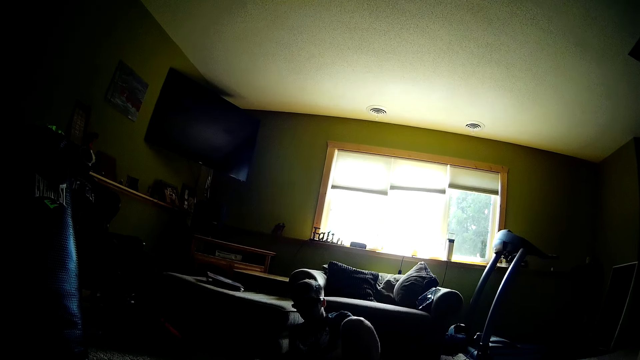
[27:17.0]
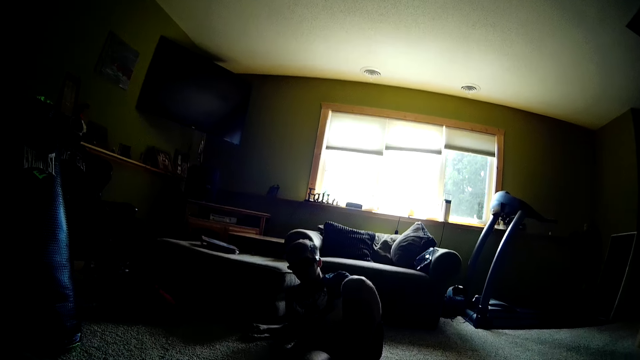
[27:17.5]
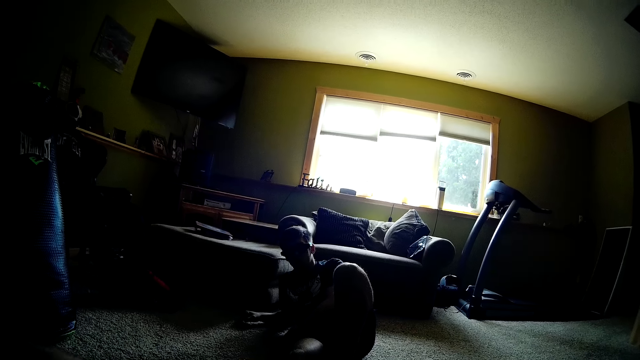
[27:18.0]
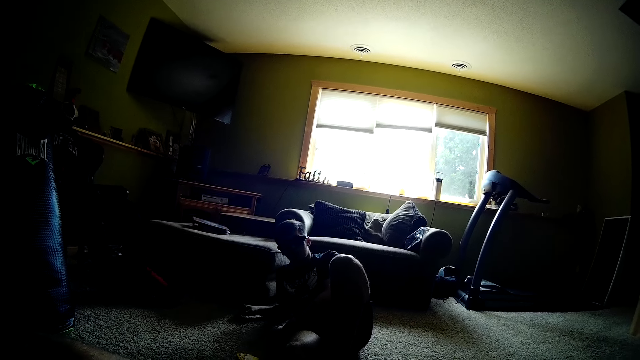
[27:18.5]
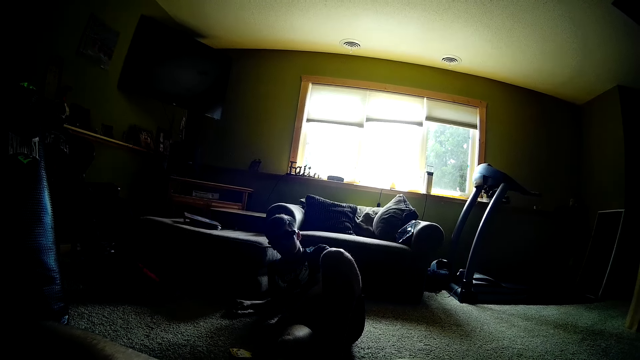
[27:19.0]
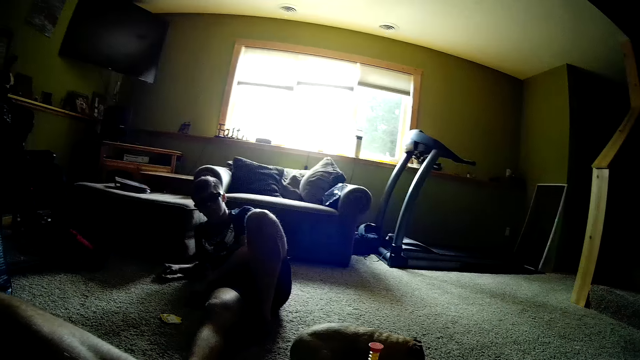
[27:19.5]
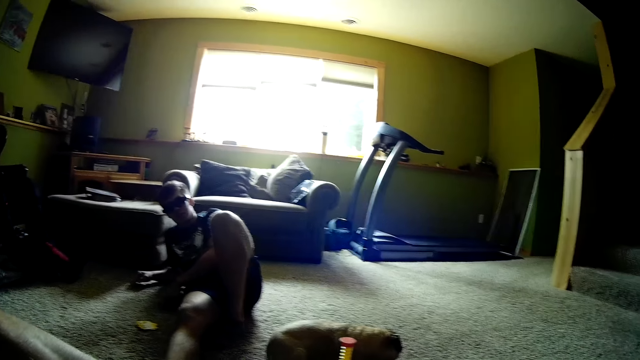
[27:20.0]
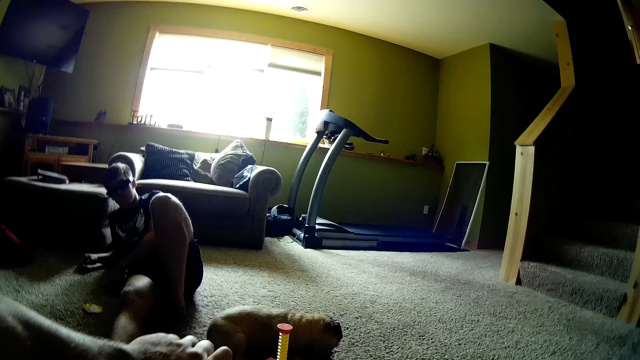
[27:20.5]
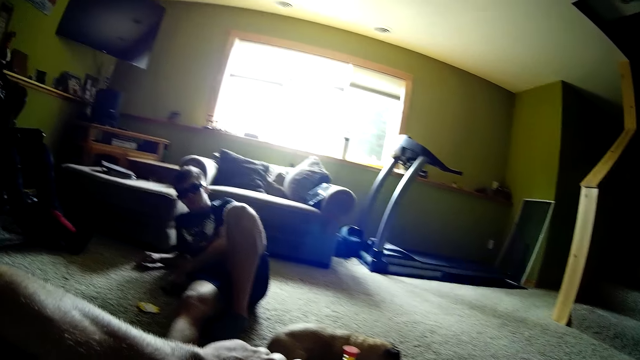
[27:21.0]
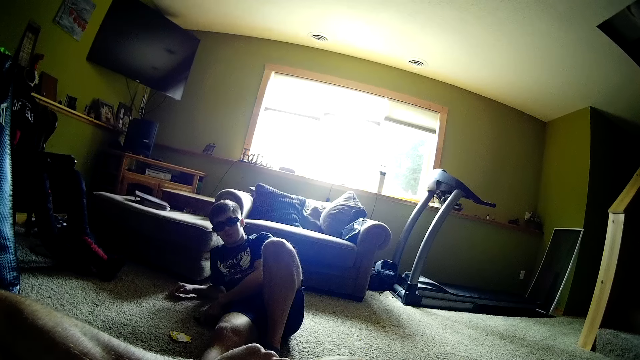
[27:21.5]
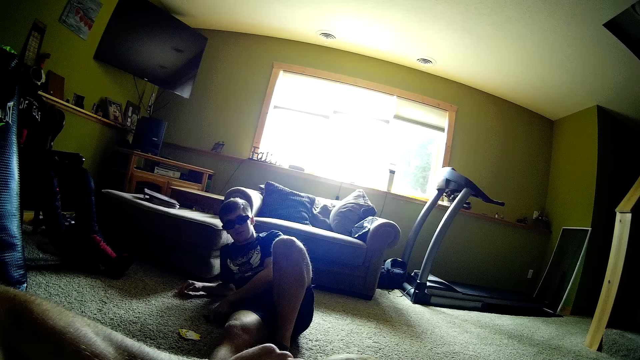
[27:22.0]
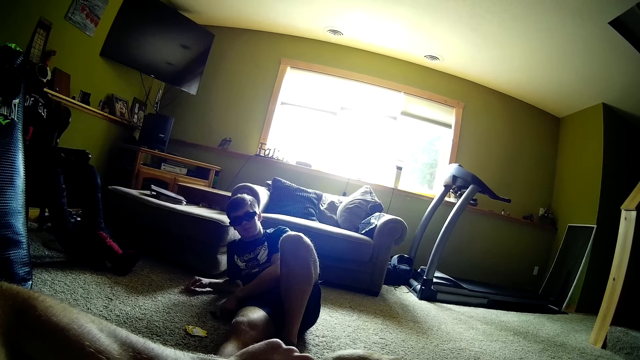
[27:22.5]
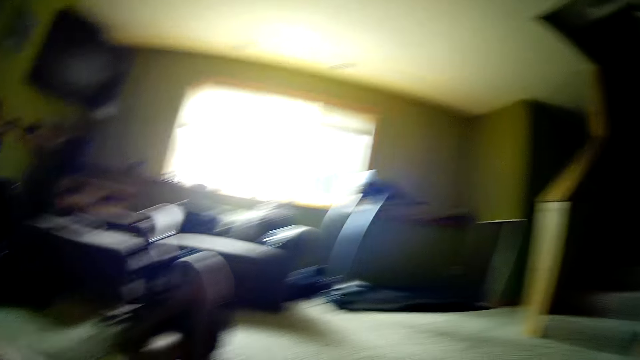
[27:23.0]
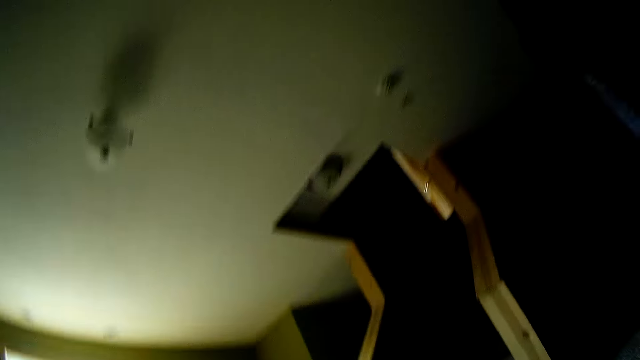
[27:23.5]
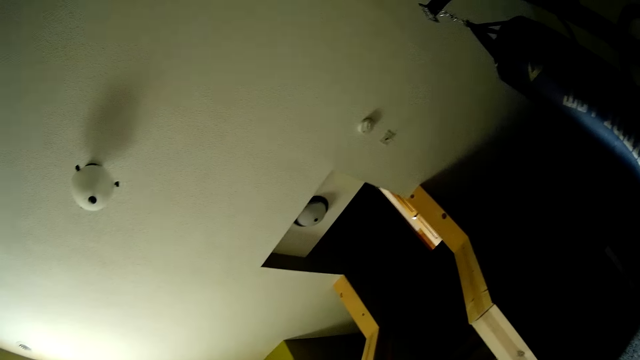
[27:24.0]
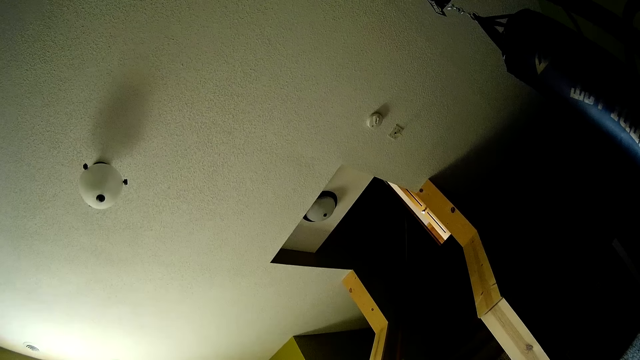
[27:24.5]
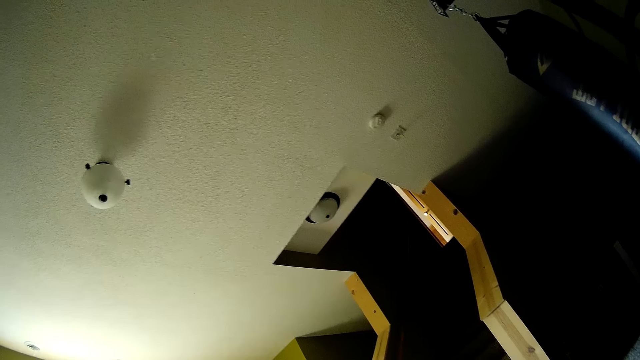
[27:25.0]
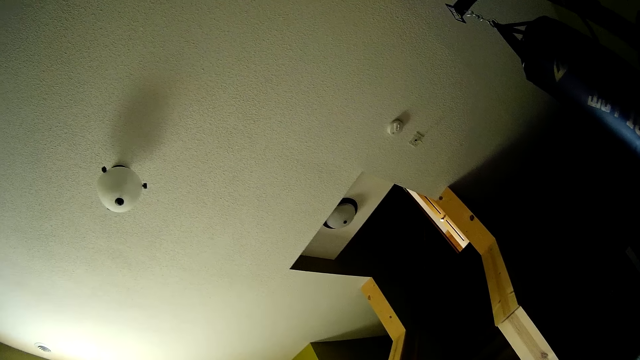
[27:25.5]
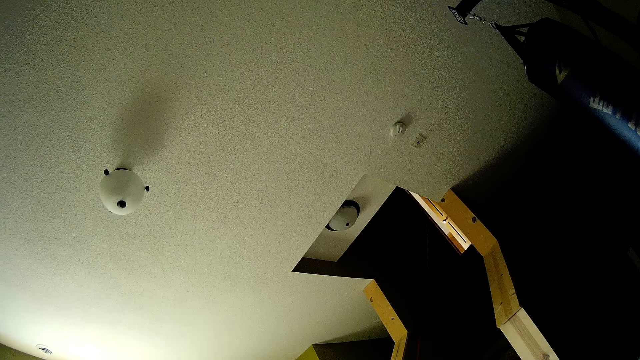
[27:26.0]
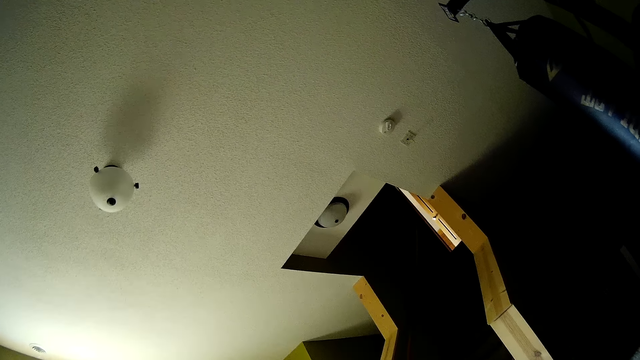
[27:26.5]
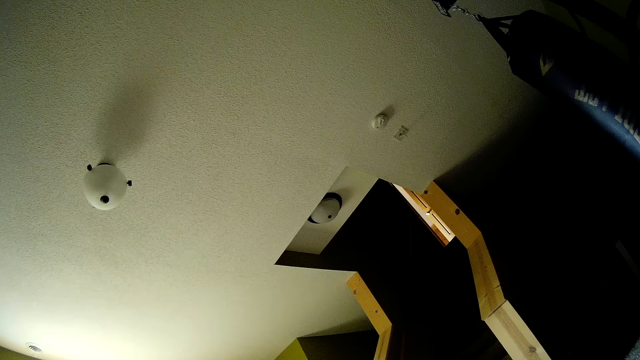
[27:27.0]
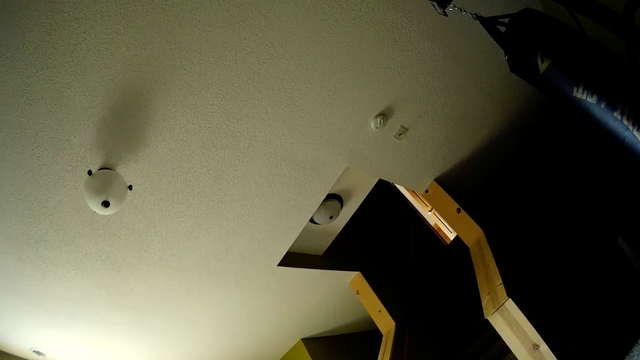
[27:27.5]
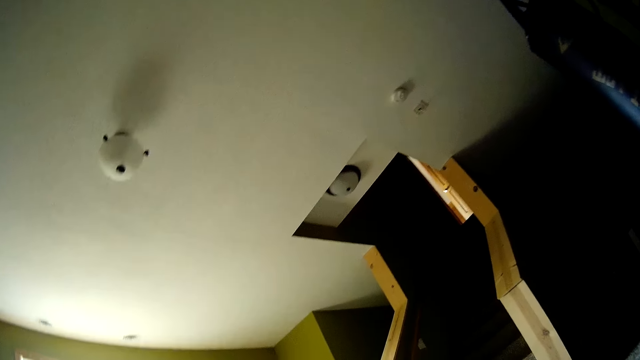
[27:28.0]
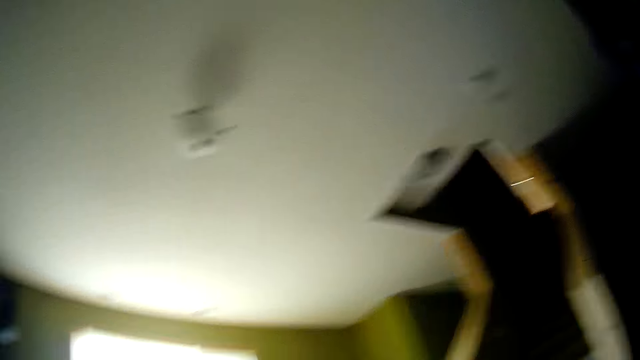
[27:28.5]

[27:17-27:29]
The camera wearer looks around.

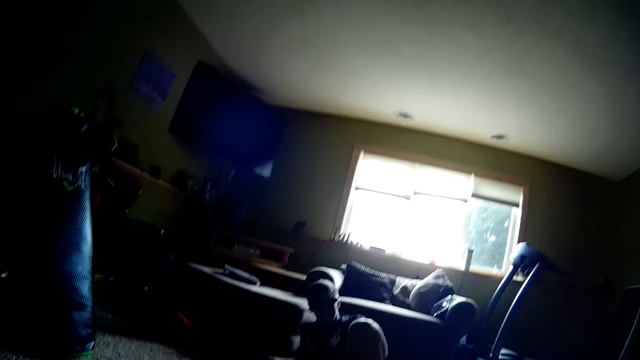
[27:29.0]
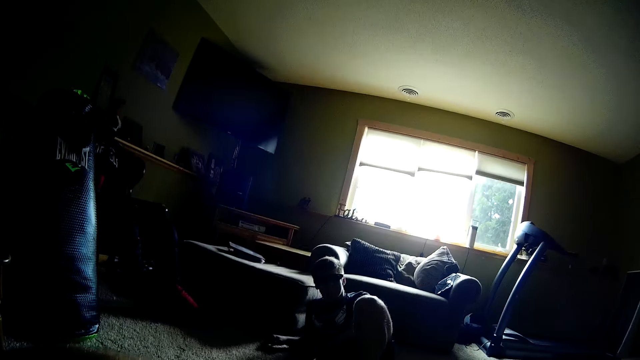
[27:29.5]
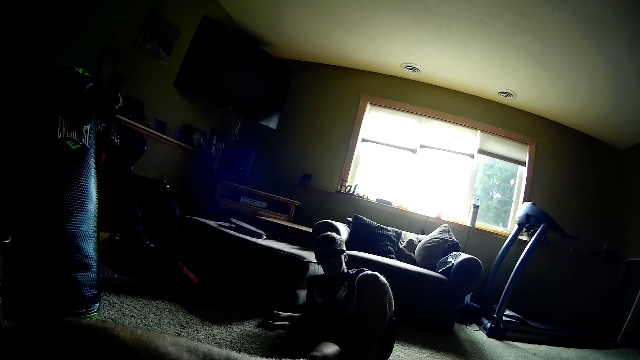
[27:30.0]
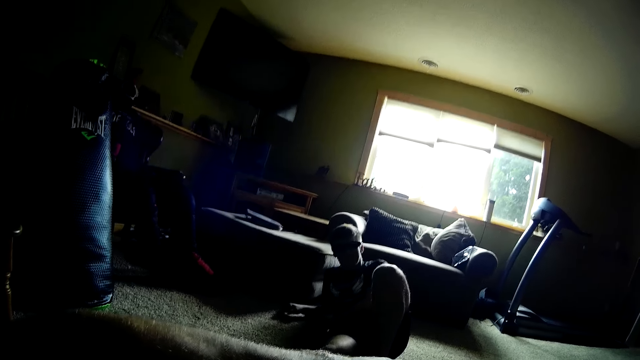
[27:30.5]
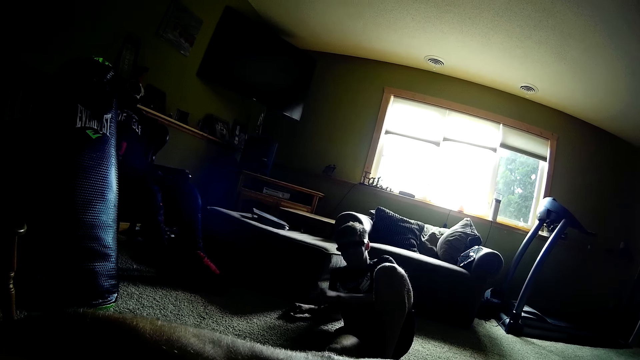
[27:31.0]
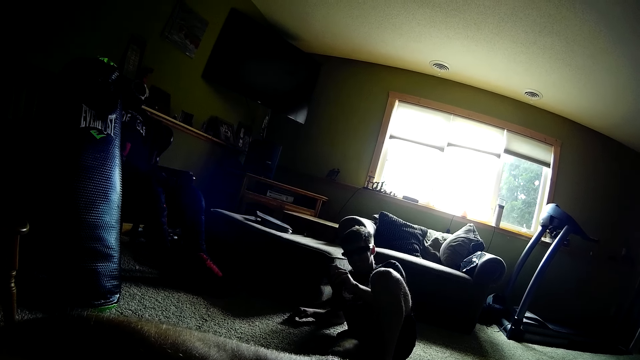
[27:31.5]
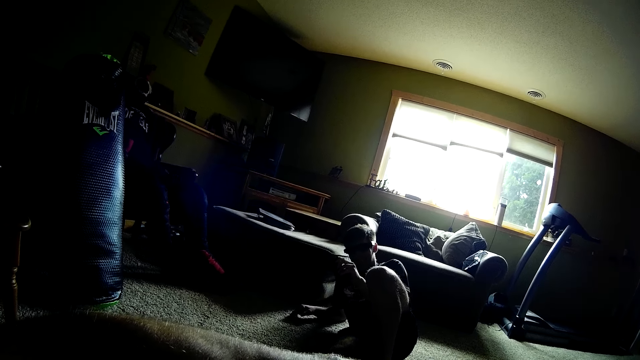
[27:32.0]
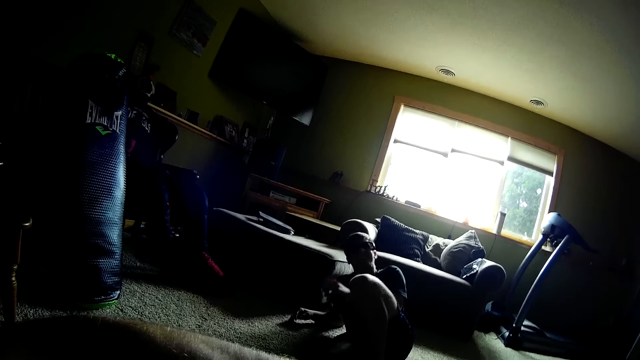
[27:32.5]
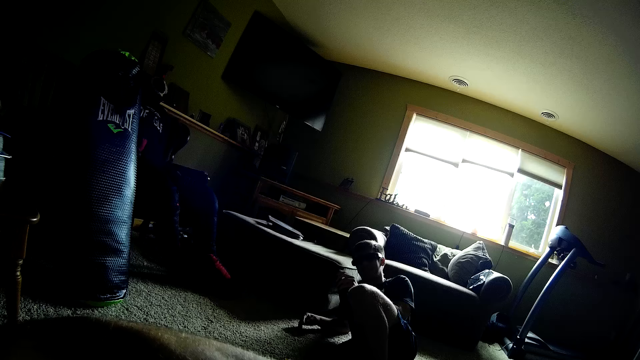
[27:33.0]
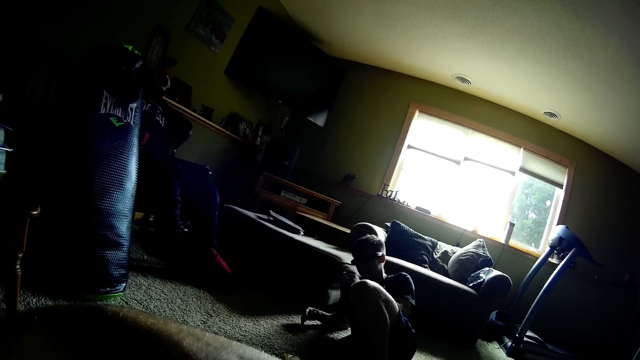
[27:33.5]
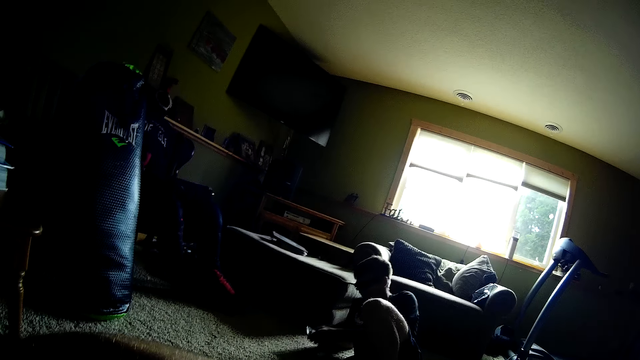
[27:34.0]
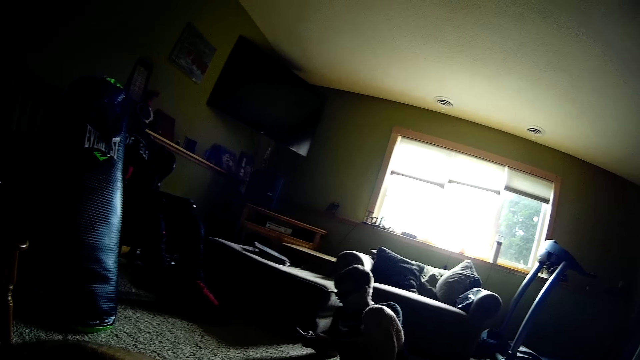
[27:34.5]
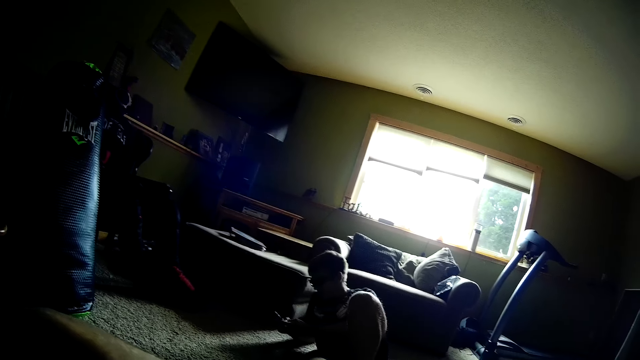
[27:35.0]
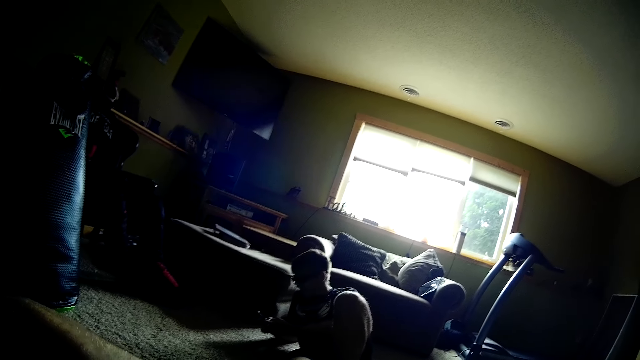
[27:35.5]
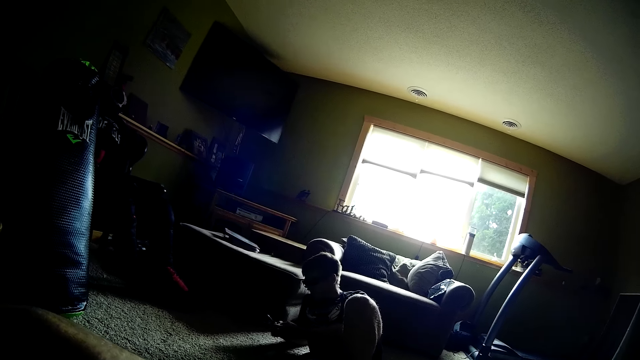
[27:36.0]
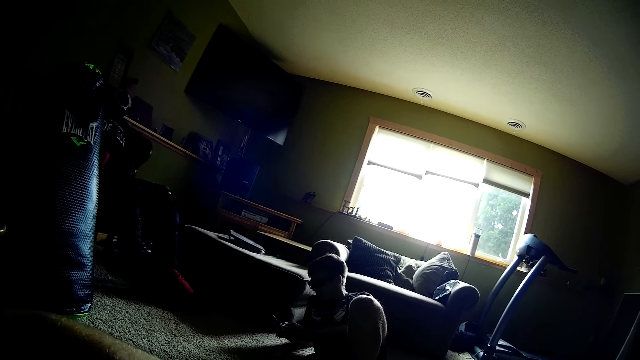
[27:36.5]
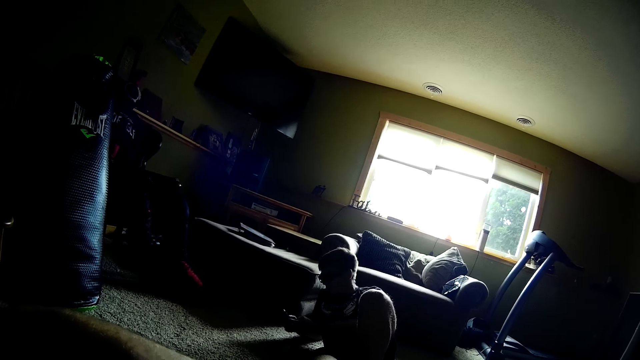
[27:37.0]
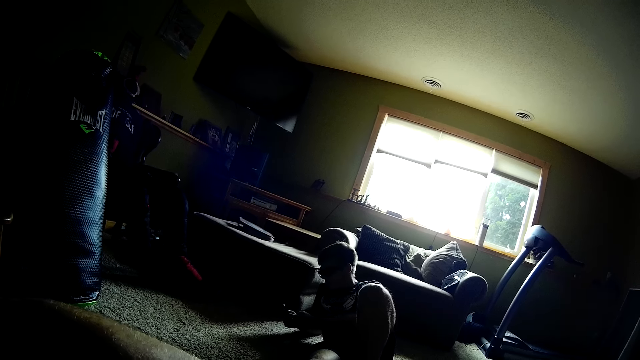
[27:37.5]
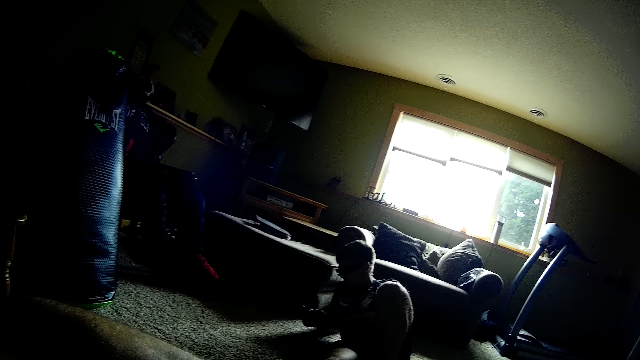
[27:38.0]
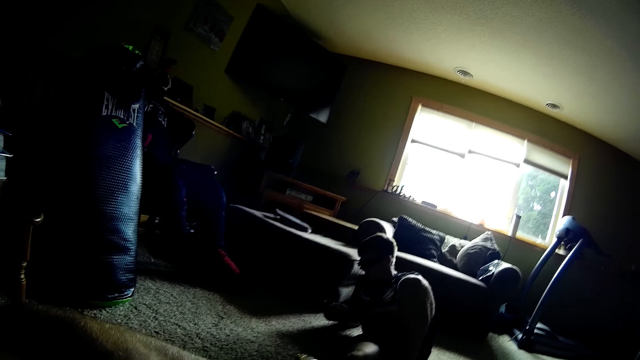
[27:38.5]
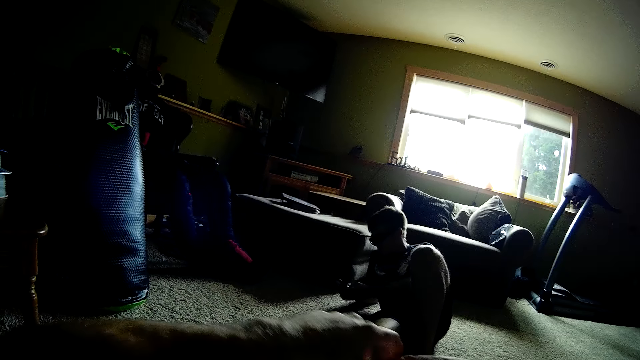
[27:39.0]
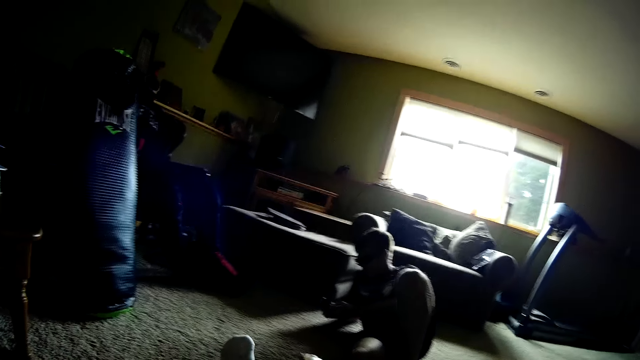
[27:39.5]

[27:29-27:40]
A man lifts a hand. The man looks at the phone. The man operates the phone. The camera wearer scrolls the phone.
